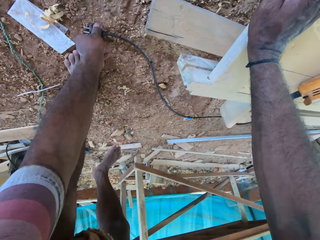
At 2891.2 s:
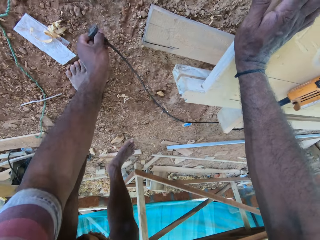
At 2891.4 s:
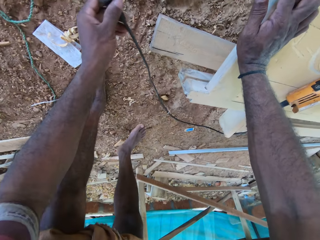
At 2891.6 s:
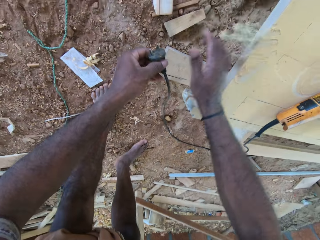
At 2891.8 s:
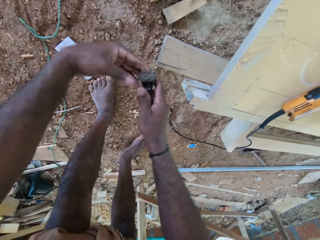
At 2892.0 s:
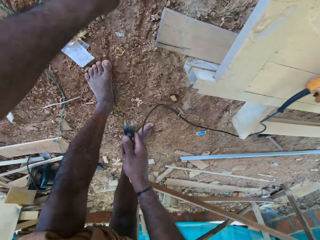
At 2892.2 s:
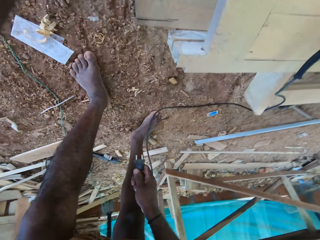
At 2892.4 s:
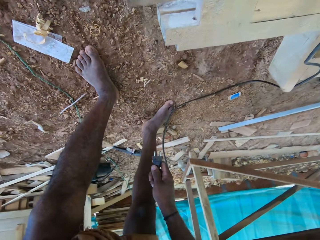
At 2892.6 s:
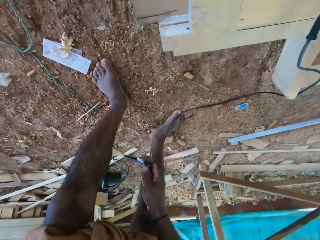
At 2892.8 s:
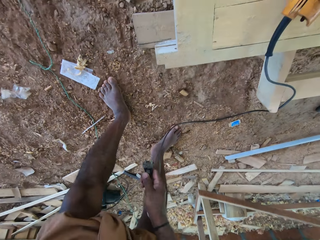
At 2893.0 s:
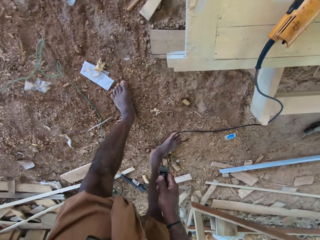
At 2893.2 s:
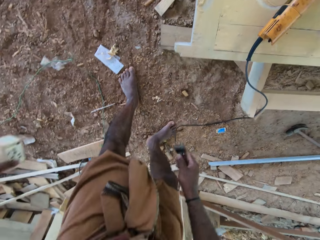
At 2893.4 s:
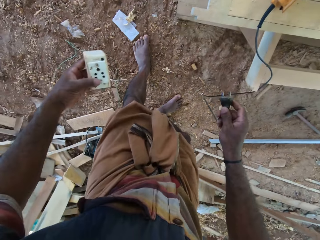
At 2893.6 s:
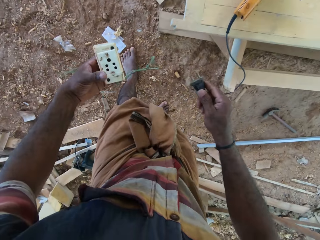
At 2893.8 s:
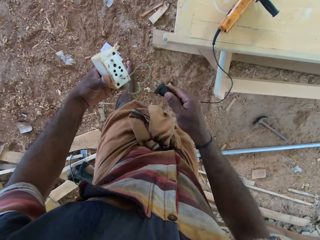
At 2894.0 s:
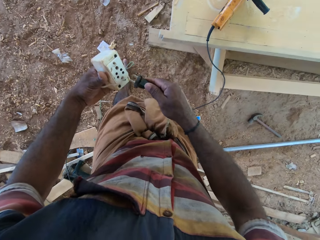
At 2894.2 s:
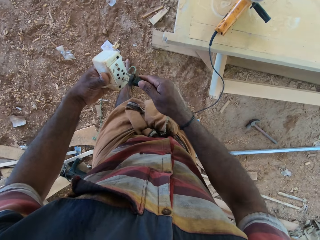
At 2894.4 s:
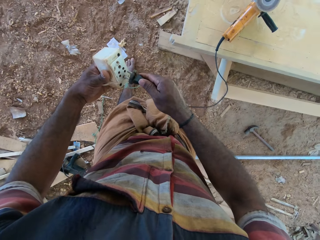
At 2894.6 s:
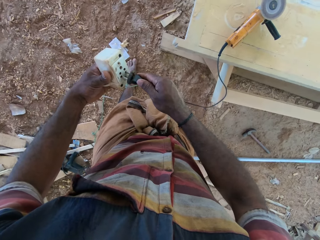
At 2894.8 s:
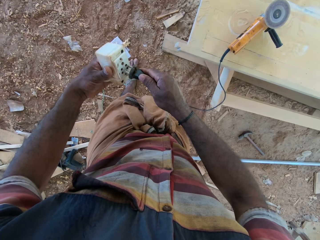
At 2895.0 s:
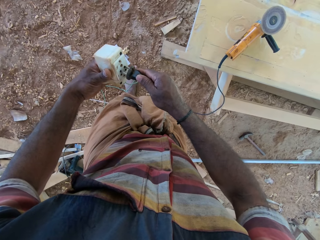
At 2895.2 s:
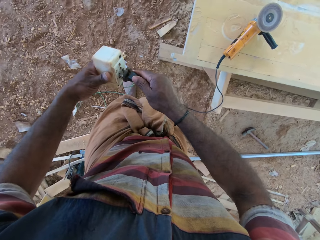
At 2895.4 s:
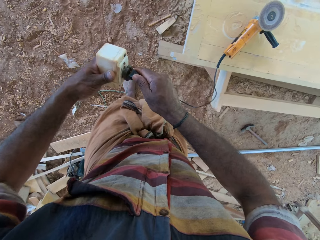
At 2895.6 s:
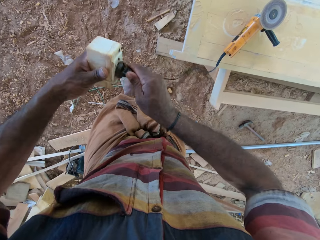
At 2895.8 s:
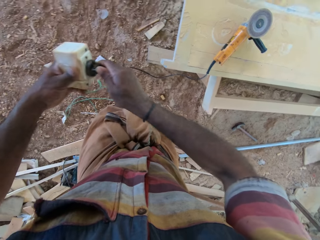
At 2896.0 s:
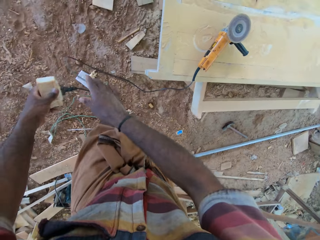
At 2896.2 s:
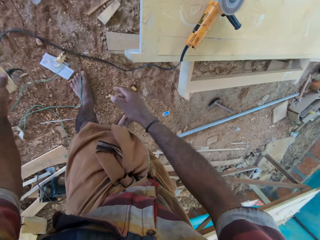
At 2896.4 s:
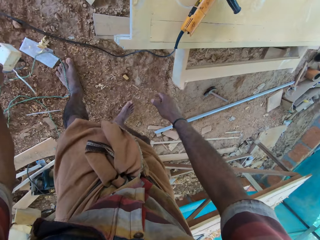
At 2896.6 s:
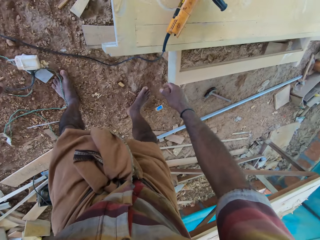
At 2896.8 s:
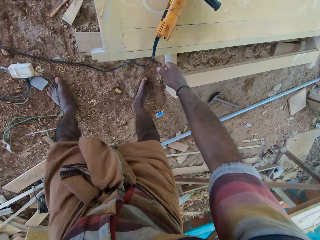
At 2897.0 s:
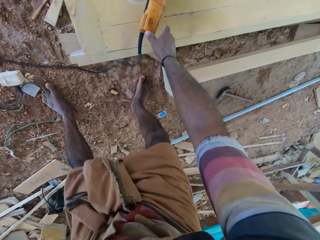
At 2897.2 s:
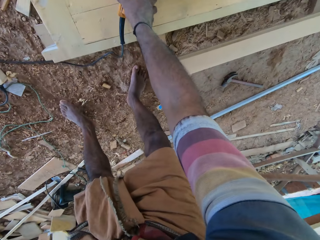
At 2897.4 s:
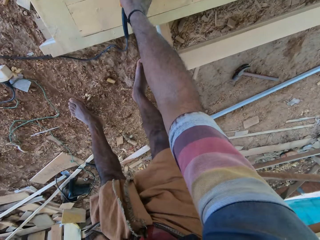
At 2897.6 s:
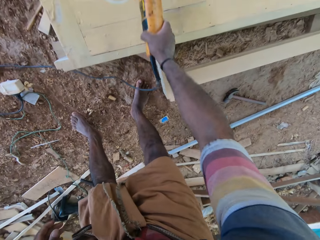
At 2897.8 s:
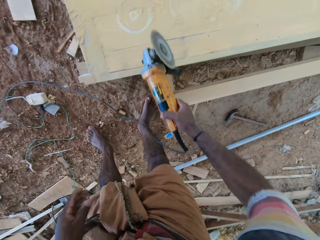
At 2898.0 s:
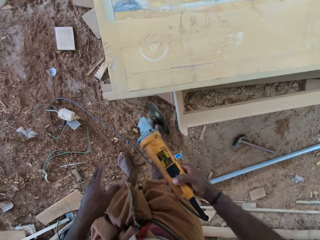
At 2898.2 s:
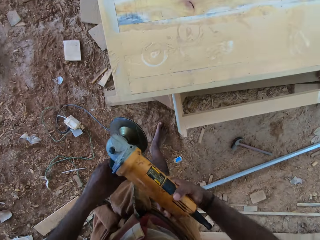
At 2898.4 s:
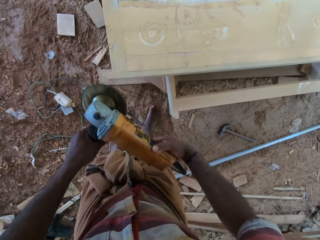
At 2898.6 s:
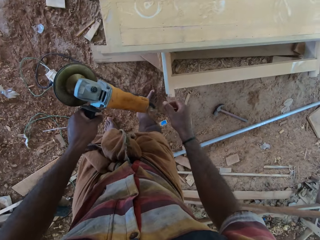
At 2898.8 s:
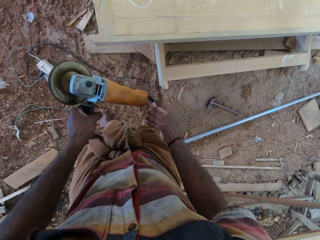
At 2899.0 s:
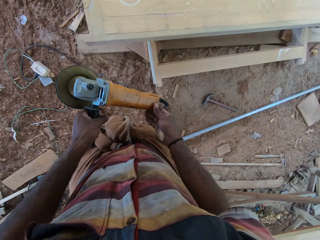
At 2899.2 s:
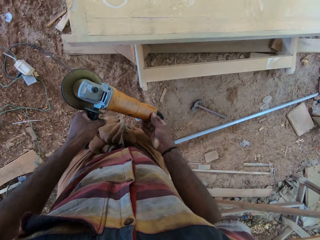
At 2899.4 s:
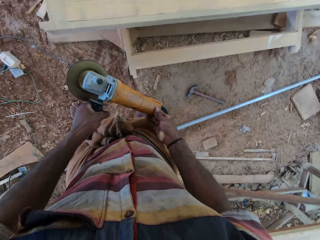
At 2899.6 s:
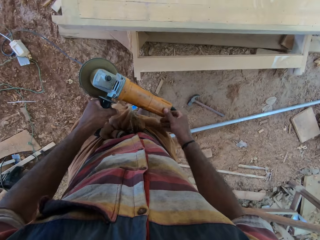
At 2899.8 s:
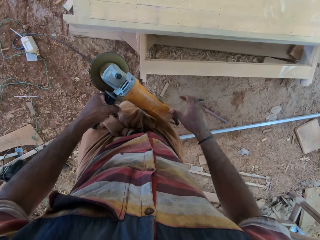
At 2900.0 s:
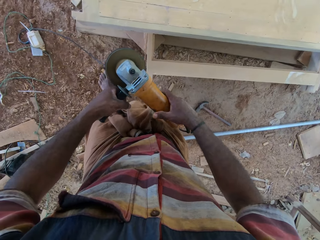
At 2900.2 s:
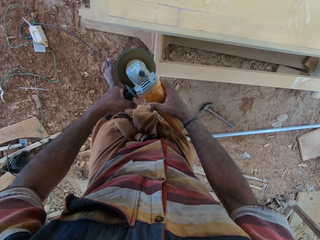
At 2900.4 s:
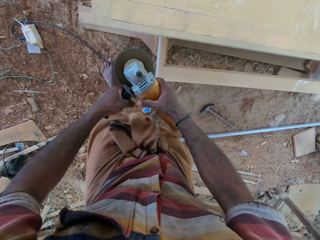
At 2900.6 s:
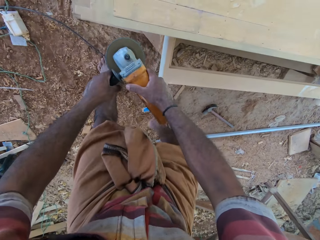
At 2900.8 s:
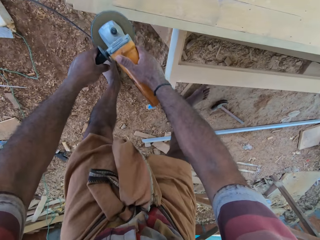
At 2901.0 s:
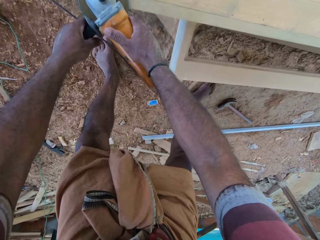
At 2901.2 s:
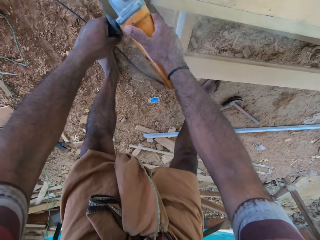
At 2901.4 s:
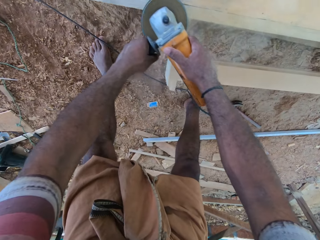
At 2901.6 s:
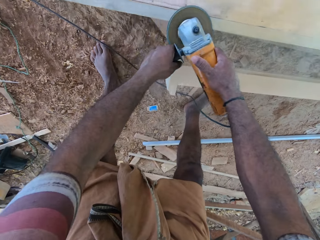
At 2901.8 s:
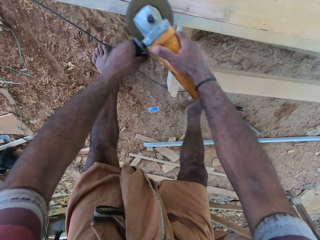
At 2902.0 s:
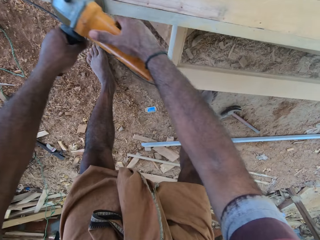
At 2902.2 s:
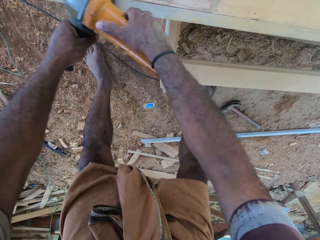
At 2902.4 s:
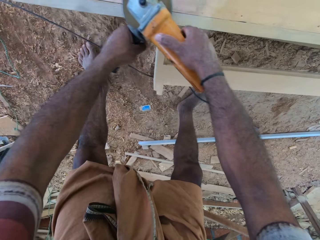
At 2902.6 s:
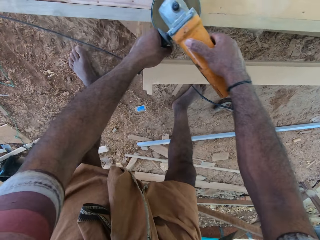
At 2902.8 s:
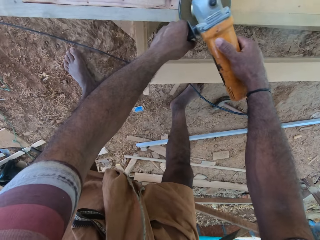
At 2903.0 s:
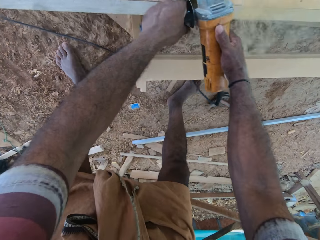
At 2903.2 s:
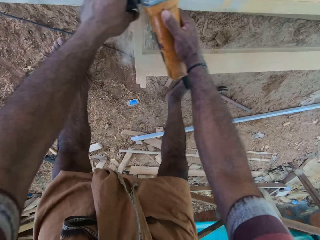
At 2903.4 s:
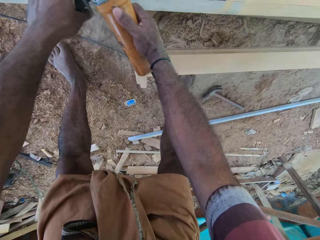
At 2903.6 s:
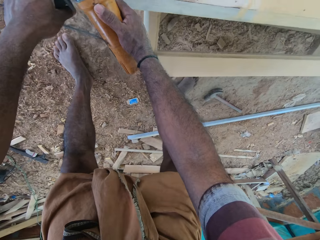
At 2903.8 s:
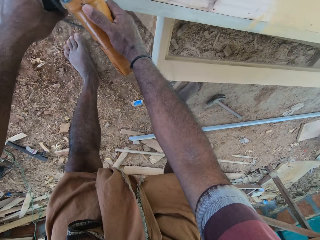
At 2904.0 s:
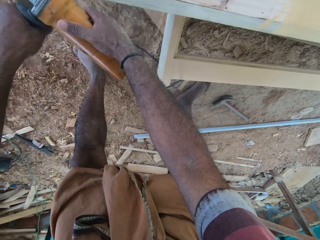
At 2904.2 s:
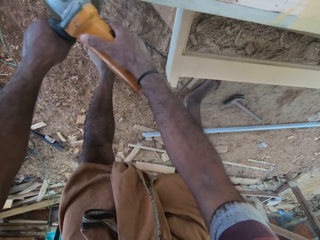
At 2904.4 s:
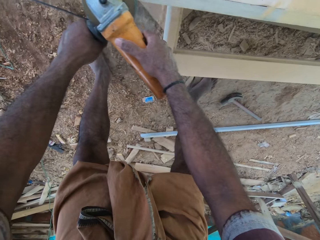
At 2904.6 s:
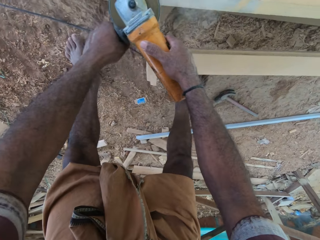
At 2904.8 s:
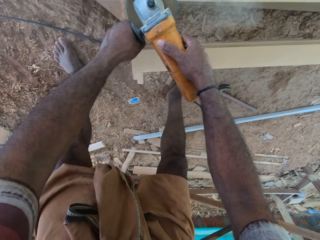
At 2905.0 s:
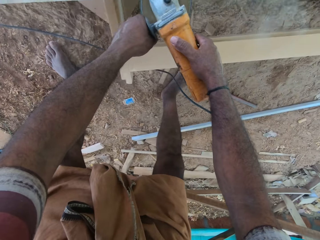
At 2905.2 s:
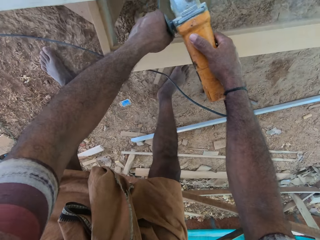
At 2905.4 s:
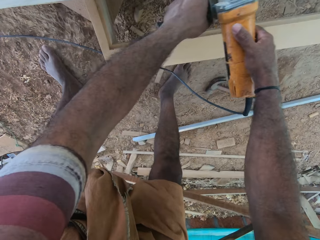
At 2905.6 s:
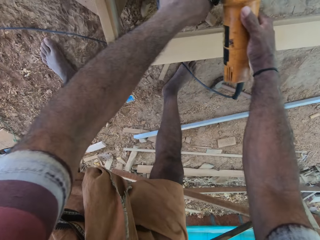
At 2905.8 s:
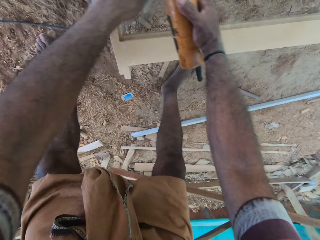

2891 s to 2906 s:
The camera wearer puts his hand on the table. He picks the cable of the sander on the ground. He picks a socket. He fixes the cable in the socket. He drops the socket on the ground. He lifts up the sander with the right hand. He puts the machine on. He smoothens the wooden surface with the sander.

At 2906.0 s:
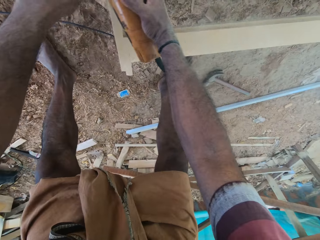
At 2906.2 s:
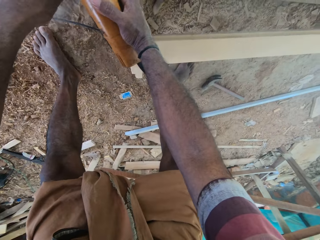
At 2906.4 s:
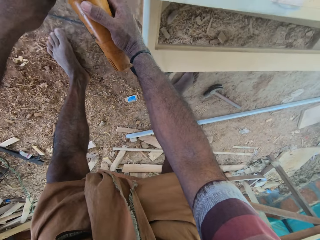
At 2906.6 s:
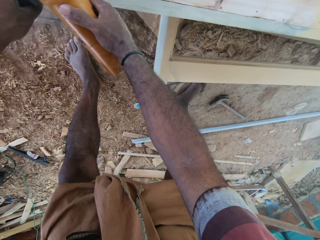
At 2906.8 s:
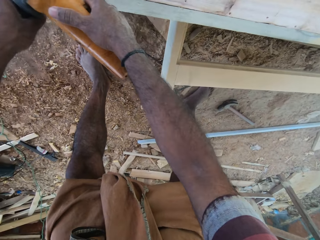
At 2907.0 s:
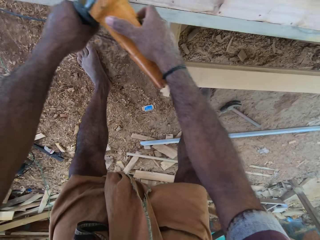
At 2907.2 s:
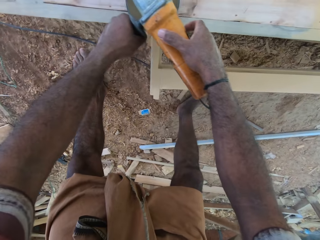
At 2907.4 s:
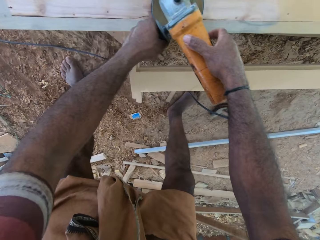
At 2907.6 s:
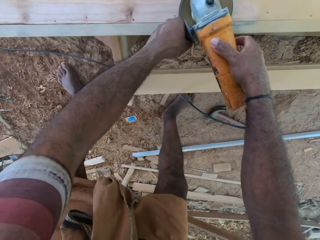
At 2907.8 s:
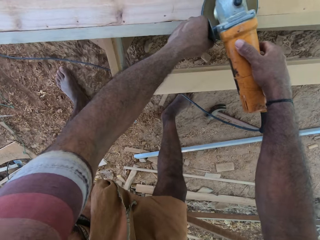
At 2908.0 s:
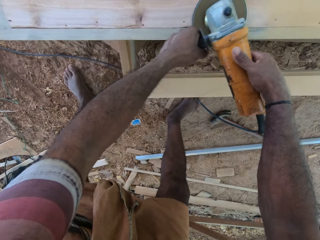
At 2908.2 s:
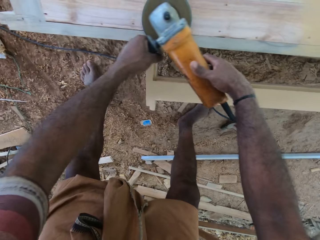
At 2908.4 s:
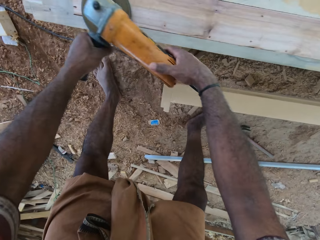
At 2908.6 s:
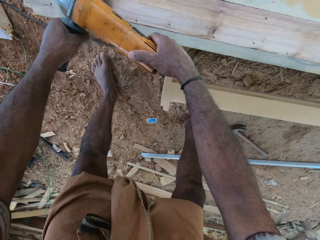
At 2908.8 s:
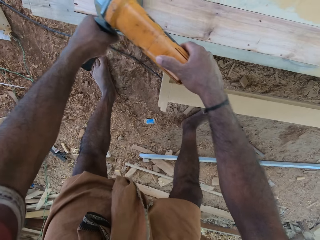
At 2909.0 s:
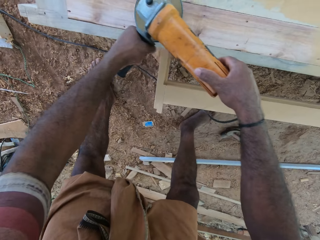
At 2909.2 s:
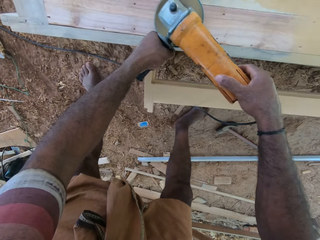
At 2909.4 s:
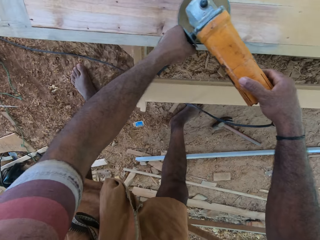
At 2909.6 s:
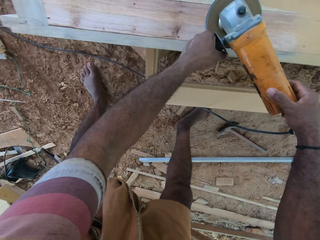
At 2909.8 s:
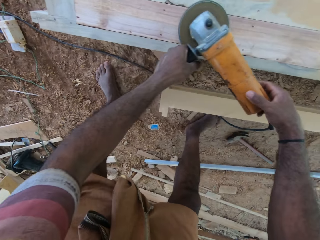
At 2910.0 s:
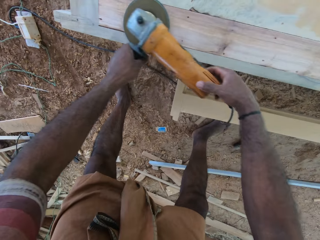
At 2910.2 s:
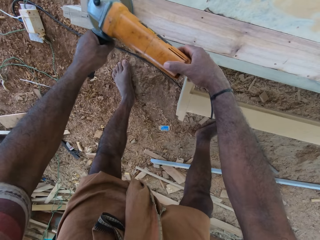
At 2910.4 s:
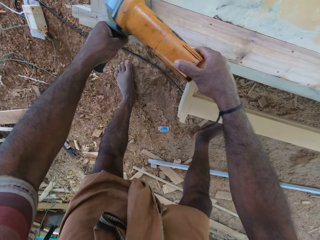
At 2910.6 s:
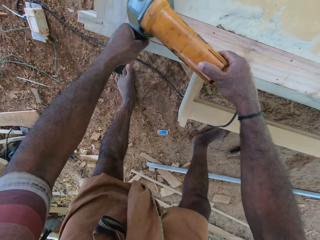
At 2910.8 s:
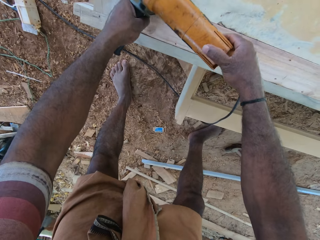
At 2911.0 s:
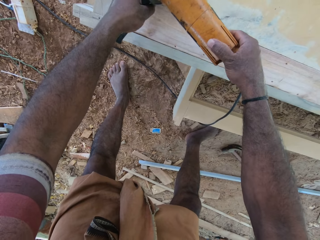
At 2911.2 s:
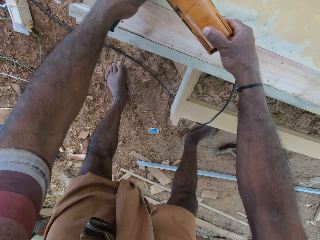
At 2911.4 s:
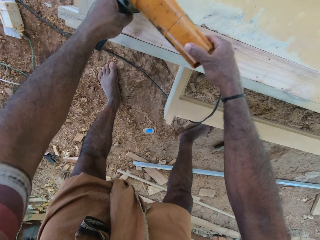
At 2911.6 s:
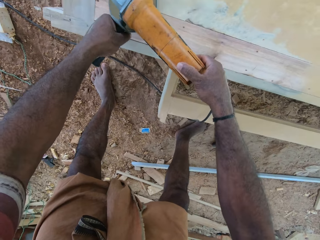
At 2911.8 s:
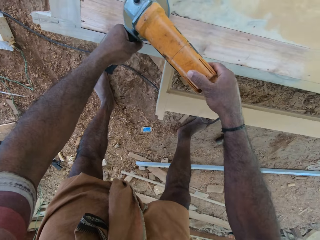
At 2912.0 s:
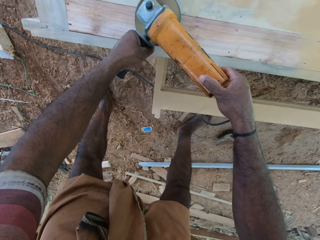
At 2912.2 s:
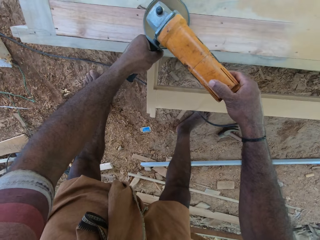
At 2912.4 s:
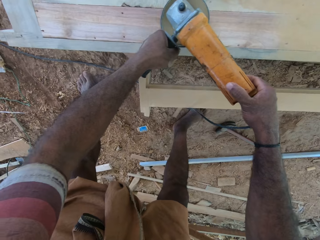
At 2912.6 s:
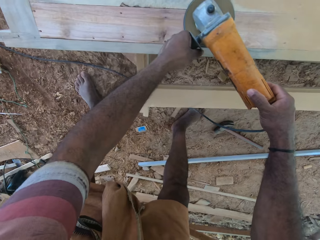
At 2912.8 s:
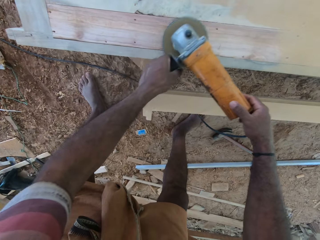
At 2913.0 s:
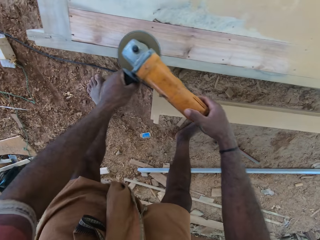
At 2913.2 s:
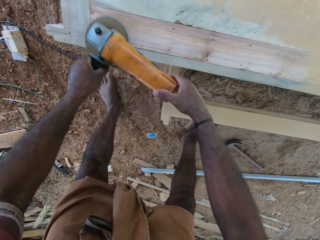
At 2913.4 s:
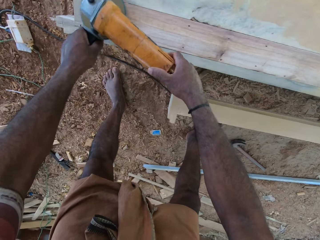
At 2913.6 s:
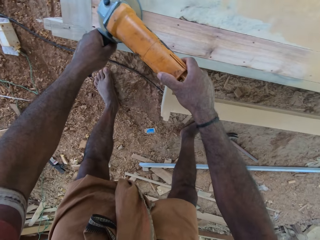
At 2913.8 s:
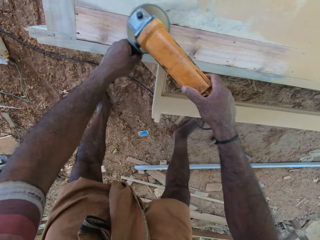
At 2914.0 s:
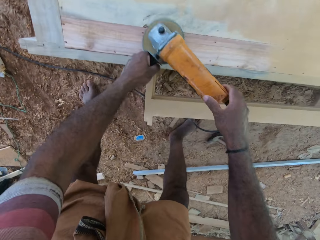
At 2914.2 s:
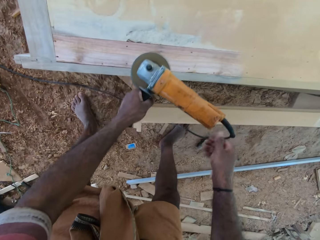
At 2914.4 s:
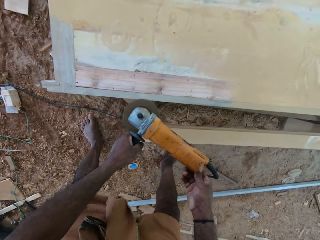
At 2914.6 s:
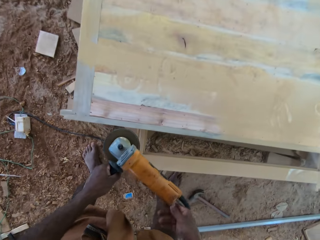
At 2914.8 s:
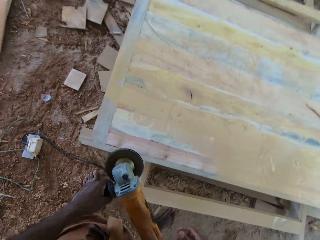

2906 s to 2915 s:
The camera wearer stops buffing.
